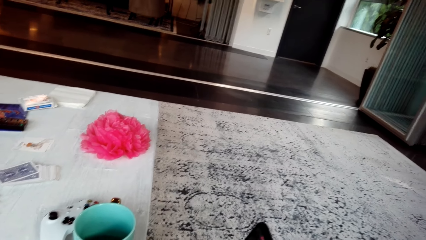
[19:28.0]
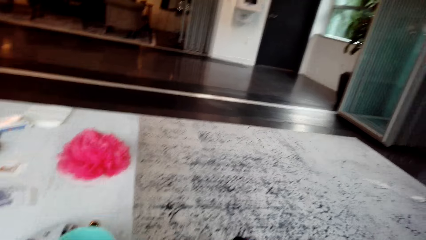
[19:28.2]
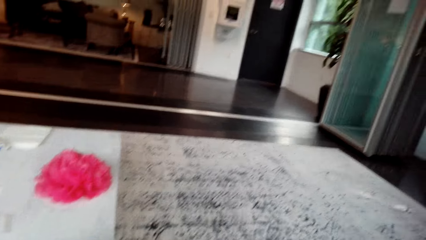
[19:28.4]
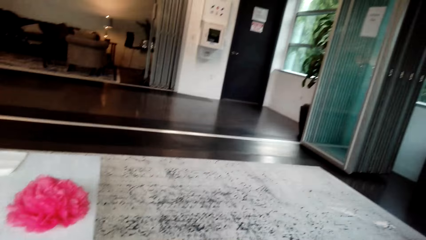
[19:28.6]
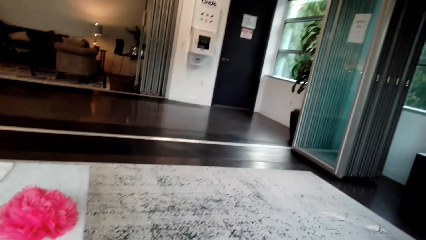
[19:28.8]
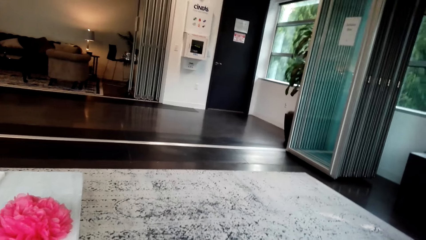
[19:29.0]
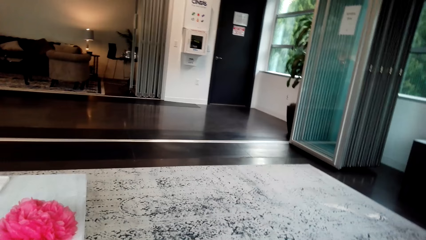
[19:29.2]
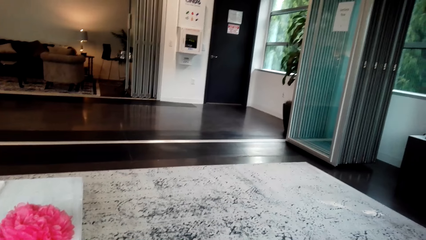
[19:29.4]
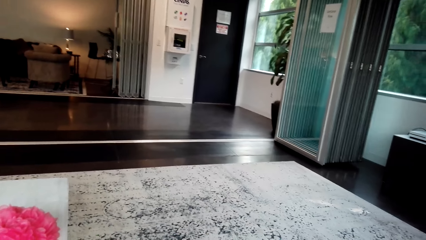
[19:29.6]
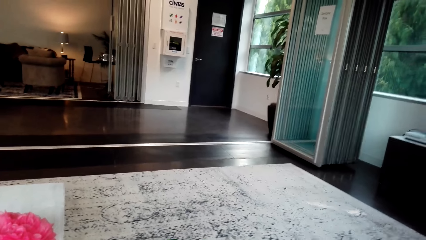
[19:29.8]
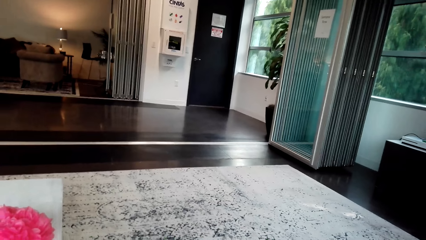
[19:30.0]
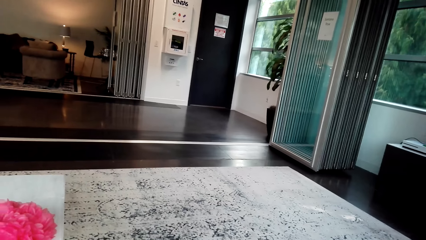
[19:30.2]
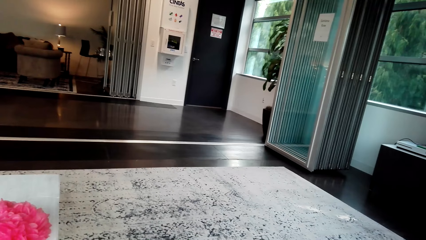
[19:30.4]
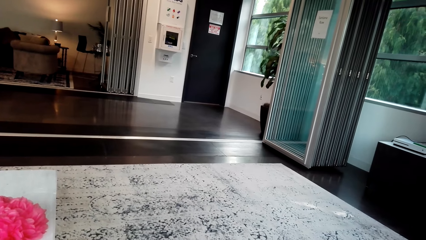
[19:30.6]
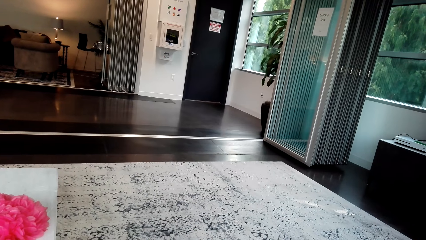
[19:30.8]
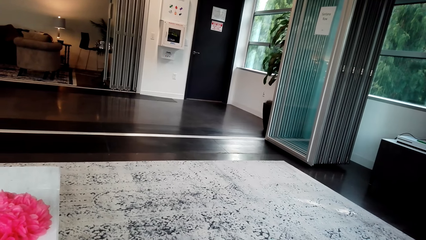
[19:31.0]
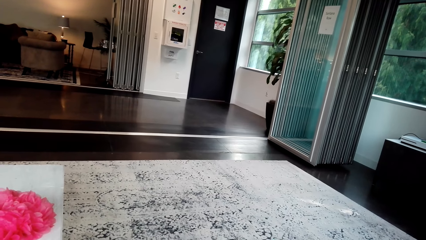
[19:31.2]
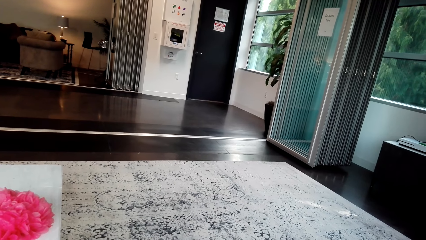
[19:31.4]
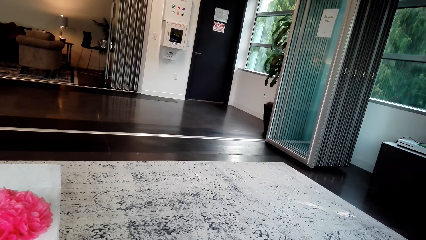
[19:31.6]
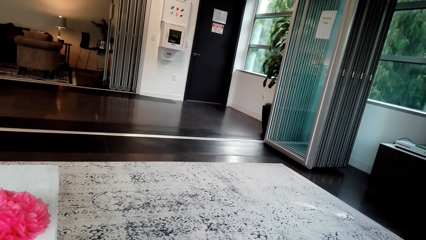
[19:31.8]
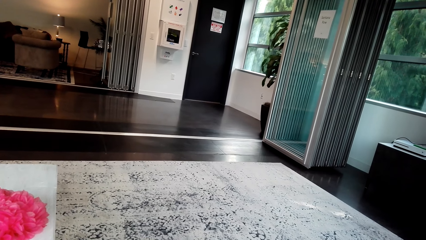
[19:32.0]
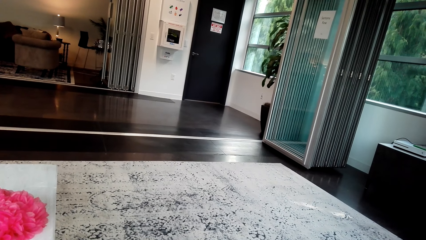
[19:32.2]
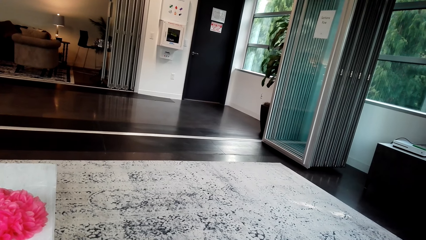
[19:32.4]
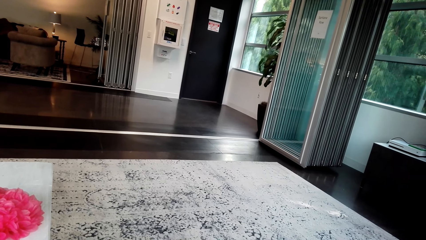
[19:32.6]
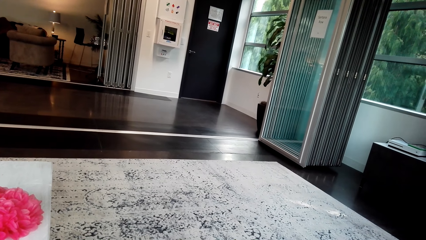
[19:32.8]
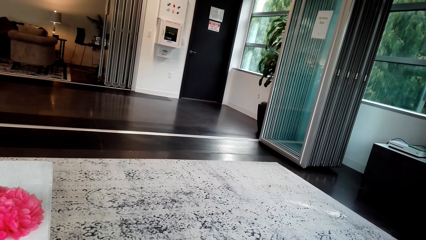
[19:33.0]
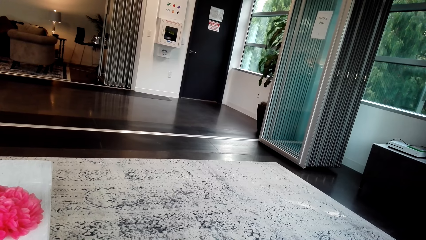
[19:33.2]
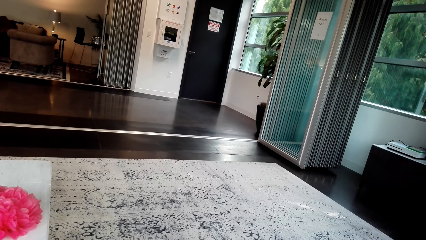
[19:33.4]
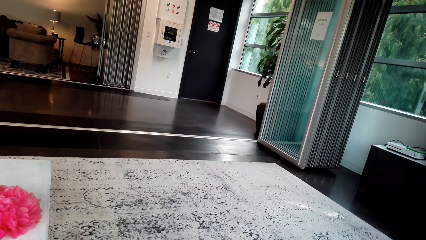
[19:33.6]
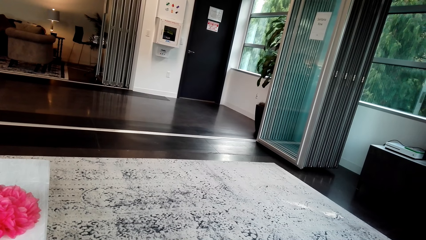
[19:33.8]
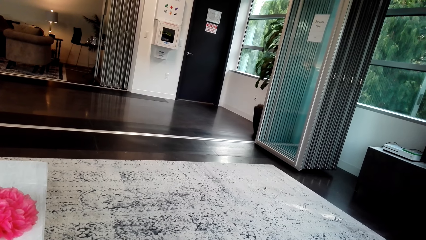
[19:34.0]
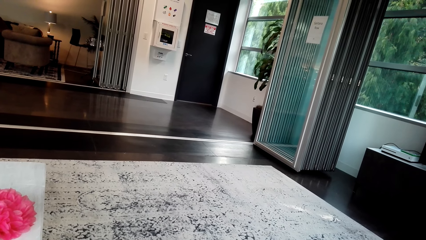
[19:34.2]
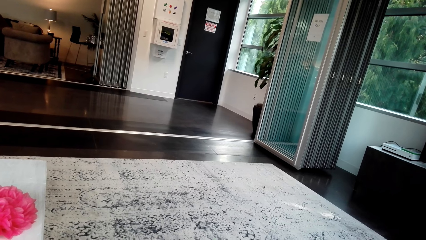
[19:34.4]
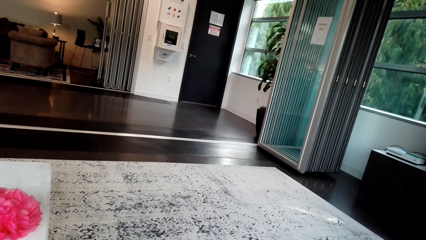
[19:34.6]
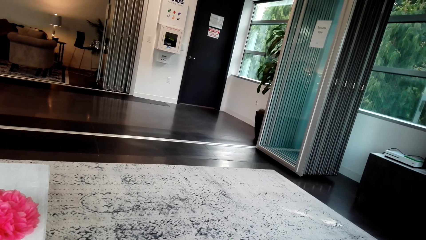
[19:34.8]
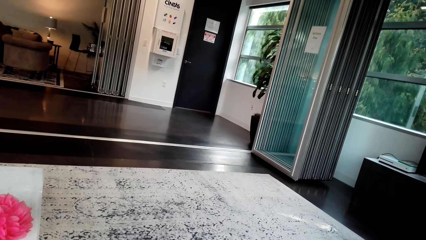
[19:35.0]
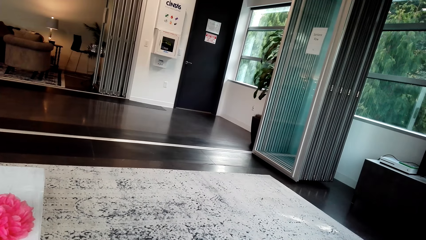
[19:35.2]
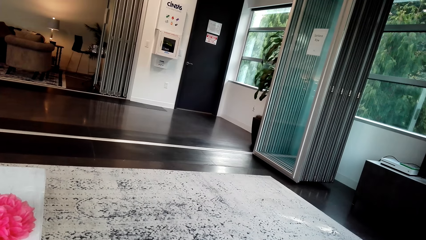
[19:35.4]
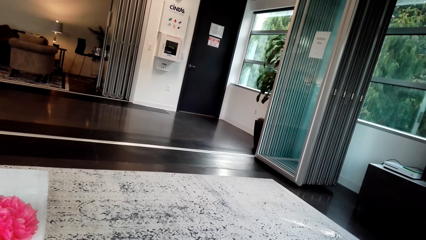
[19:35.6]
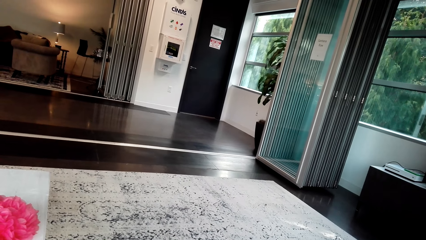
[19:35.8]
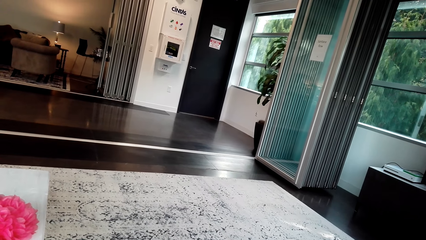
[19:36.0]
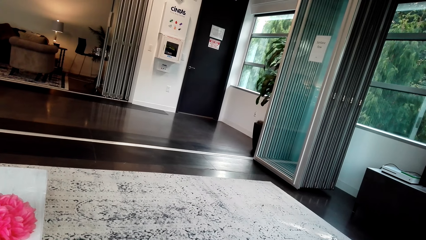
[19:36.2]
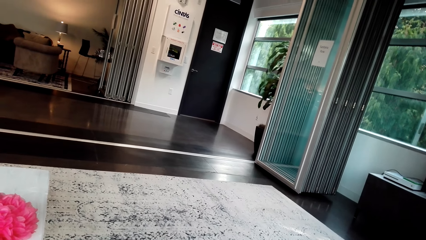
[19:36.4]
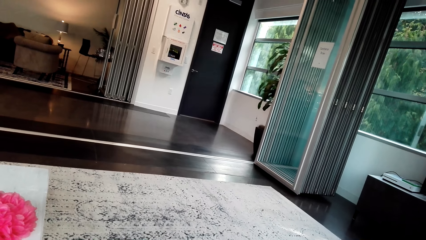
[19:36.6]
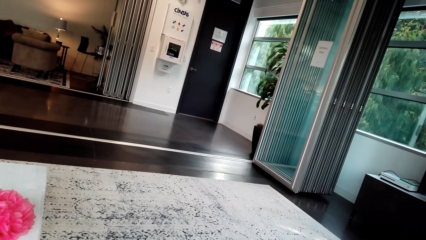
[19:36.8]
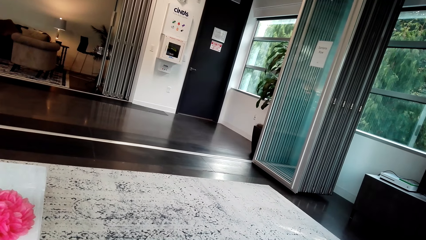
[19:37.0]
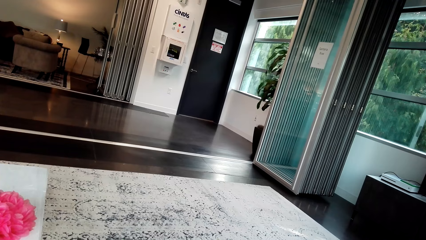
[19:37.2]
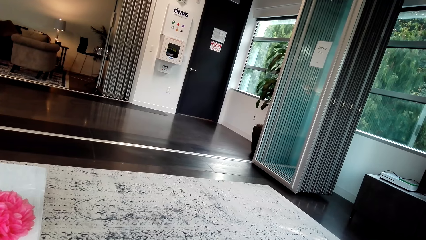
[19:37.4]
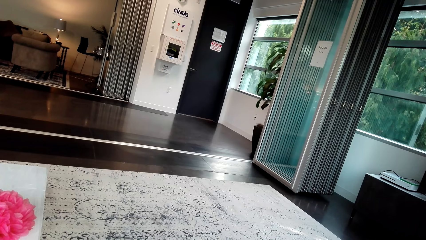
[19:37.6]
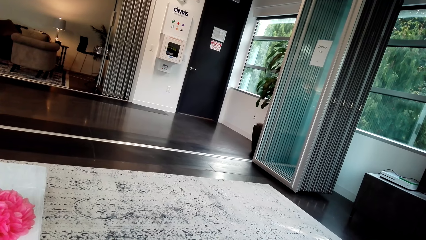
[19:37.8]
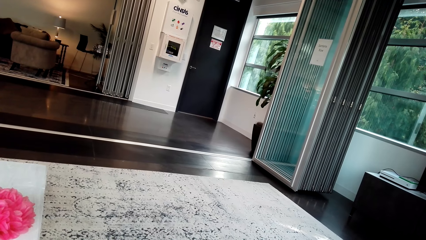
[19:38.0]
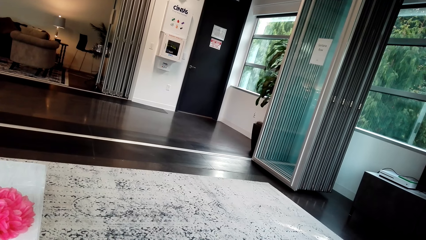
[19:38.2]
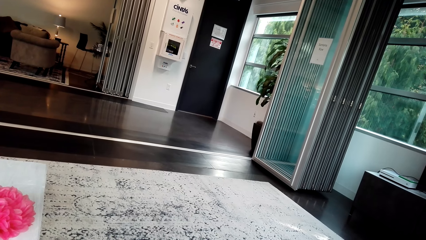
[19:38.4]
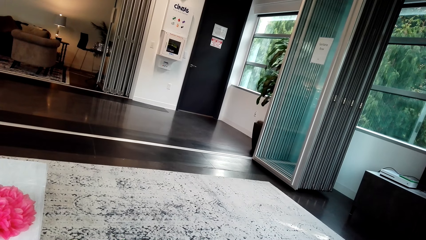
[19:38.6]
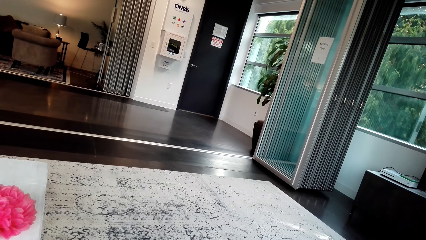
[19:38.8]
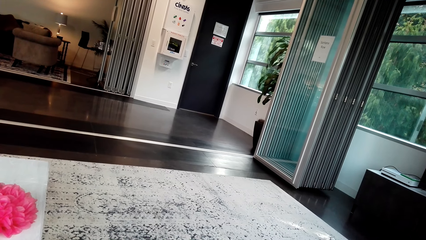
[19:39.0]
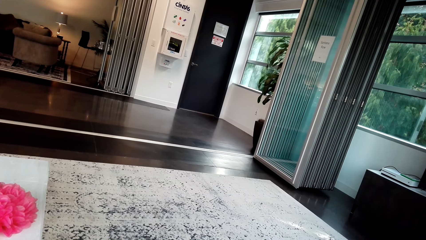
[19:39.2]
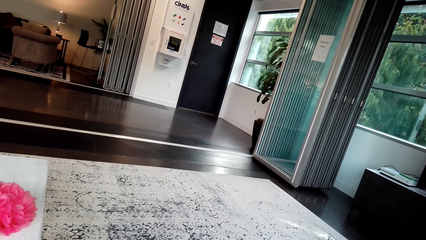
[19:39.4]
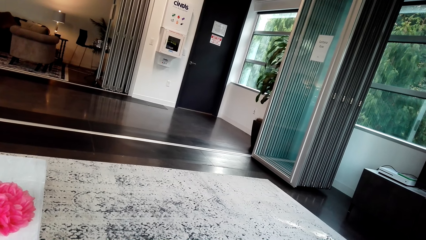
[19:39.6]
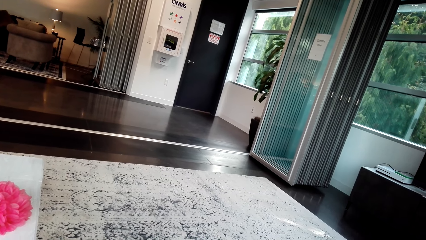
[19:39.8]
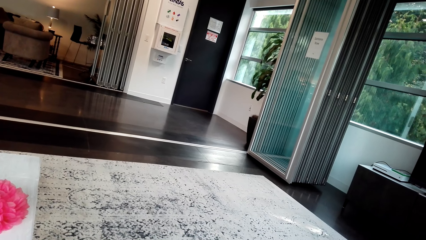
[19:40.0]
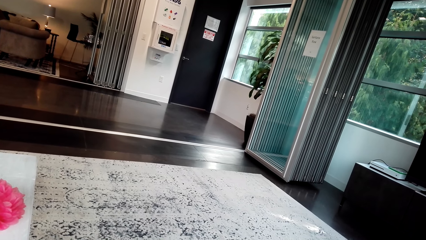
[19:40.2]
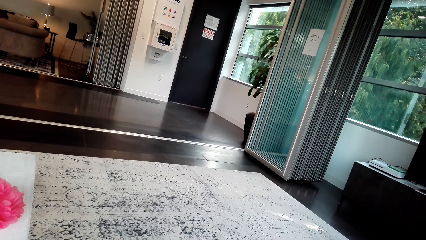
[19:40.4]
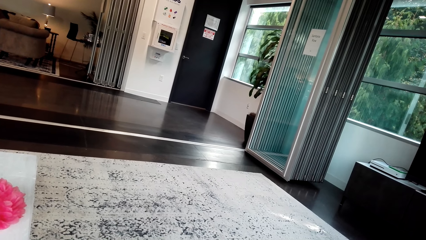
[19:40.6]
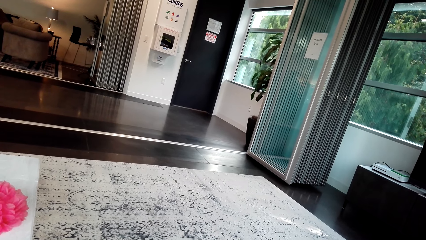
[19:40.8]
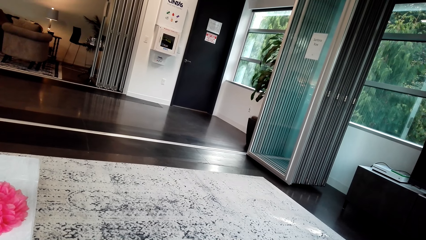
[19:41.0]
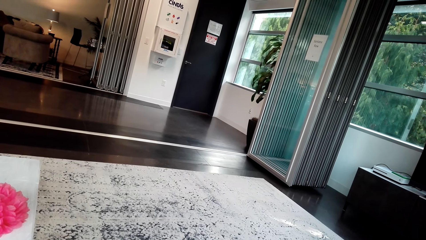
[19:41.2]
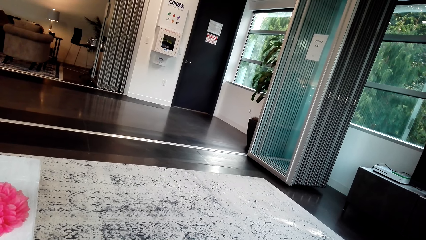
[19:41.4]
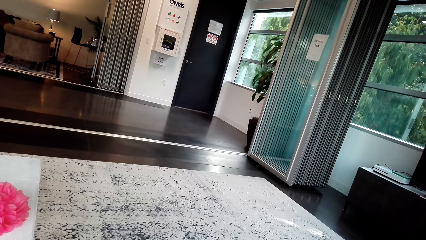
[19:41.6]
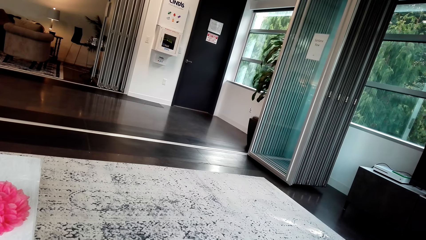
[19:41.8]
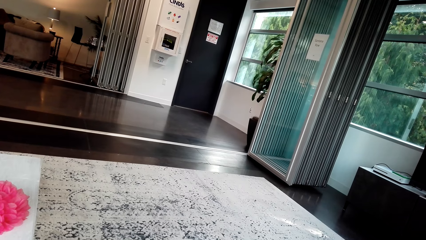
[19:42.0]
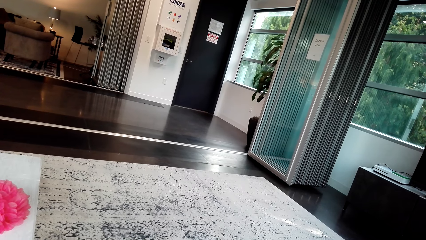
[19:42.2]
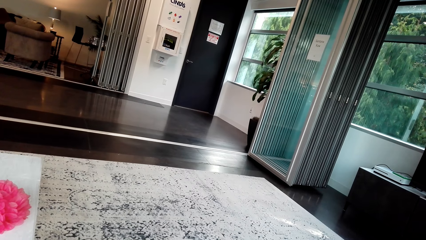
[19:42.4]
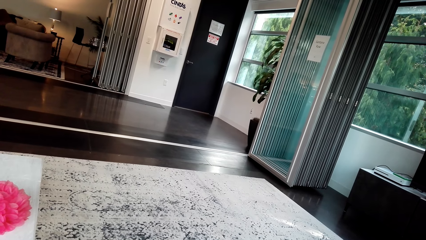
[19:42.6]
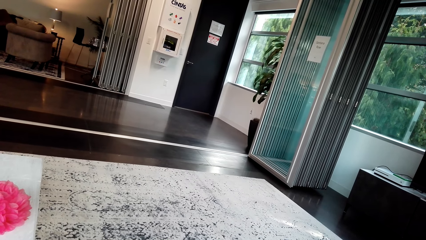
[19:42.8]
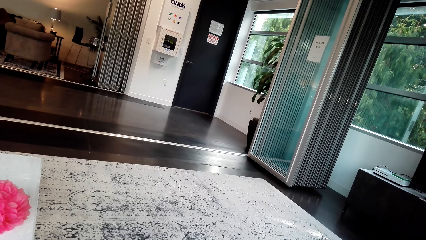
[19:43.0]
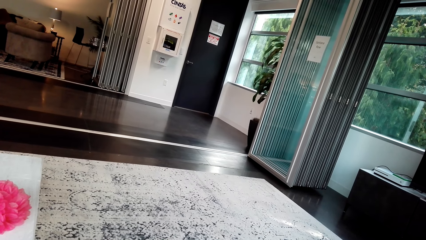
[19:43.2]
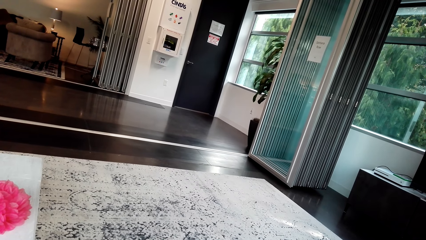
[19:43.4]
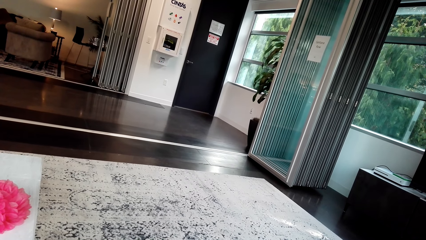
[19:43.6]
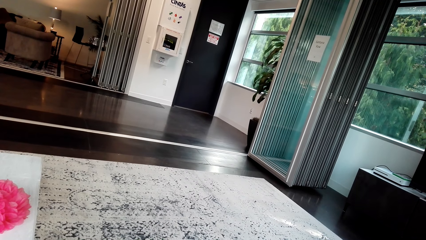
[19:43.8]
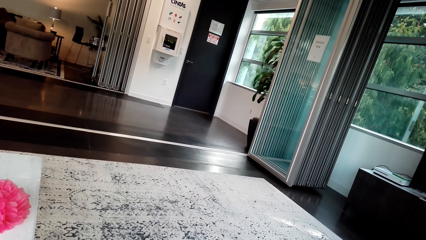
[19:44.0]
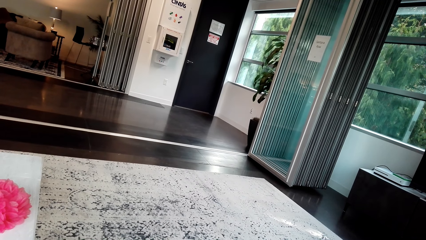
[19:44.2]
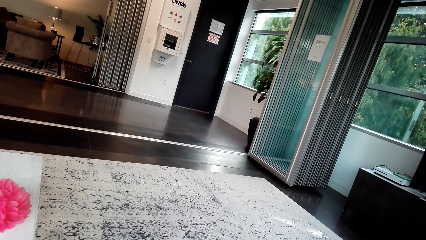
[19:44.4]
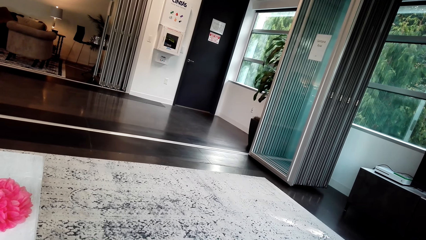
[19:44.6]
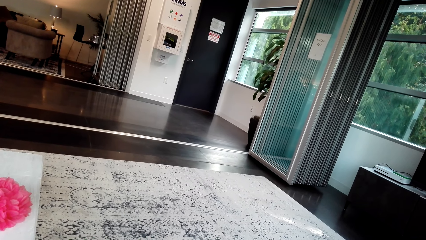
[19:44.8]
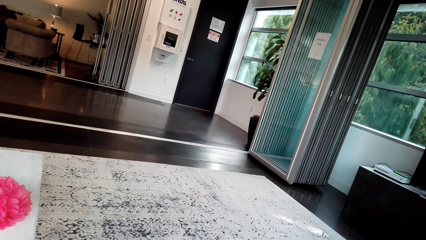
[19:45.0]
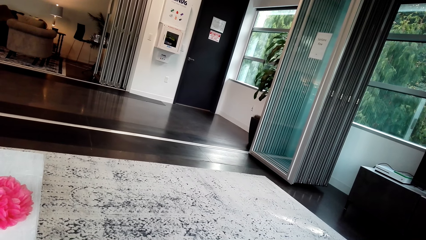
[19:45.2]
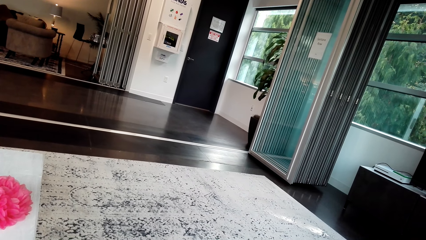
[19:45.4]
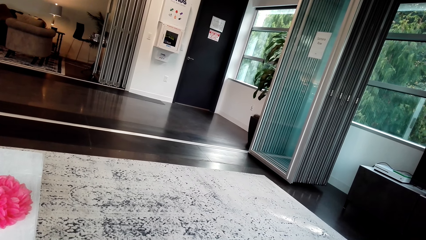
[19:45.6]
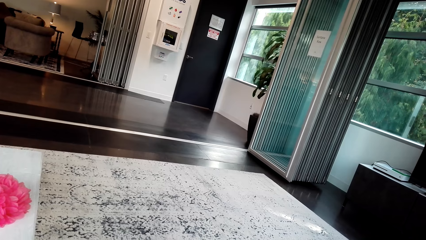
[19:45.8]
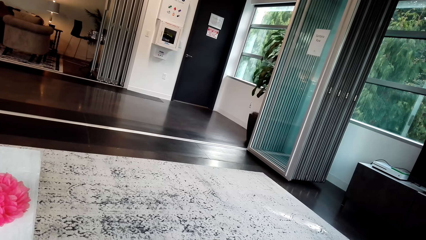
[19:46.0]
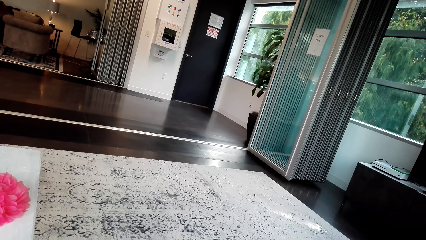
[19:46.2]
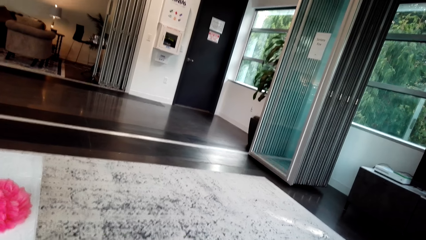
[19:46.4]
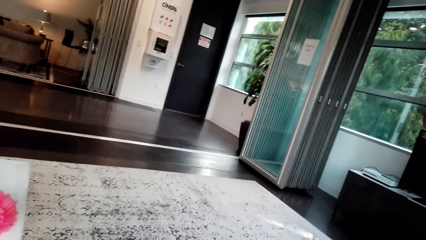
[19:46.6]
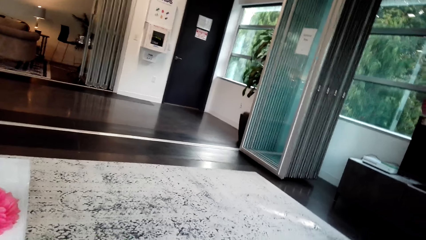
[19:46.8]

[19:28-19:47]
The camera wearer looks around the room. They watch a video in the phone.
